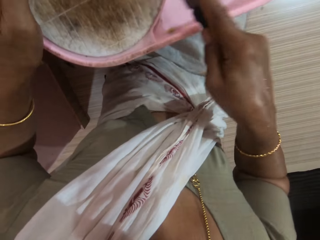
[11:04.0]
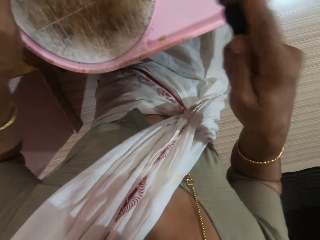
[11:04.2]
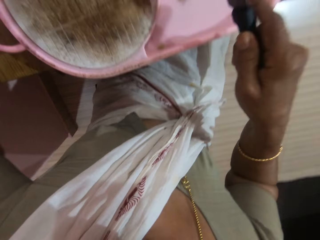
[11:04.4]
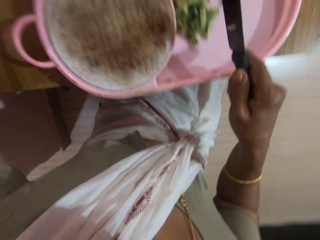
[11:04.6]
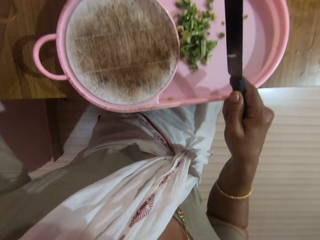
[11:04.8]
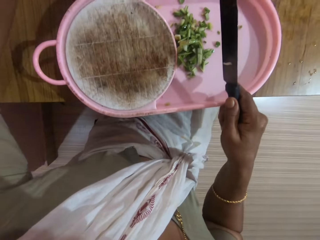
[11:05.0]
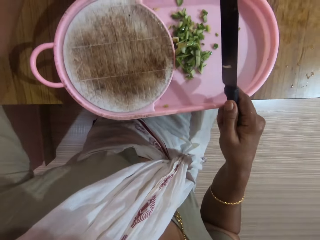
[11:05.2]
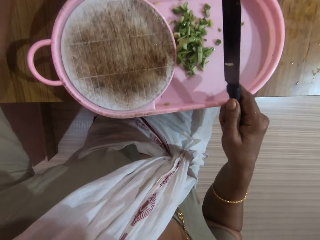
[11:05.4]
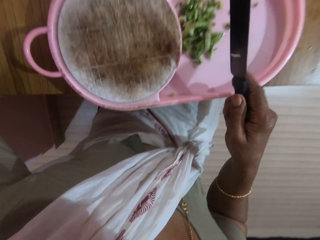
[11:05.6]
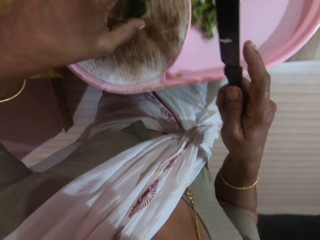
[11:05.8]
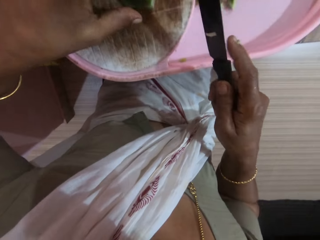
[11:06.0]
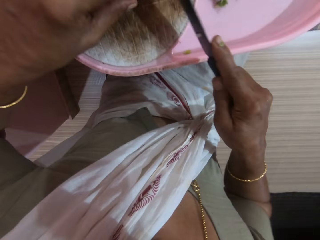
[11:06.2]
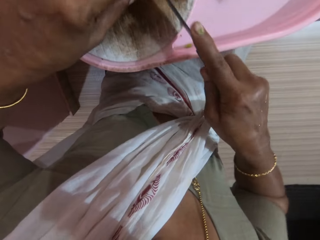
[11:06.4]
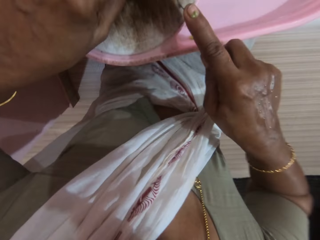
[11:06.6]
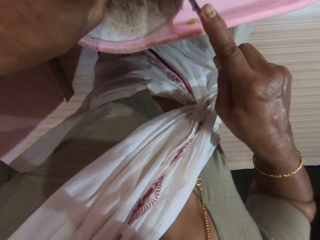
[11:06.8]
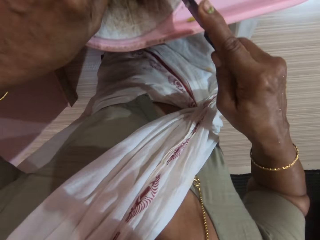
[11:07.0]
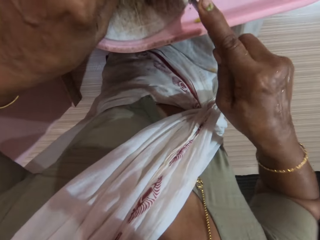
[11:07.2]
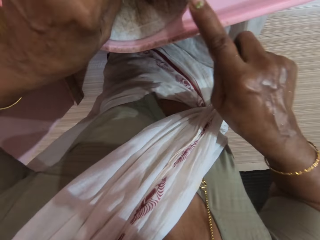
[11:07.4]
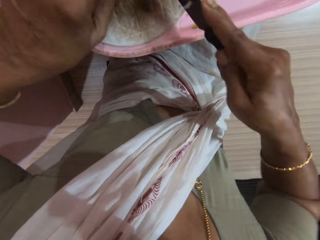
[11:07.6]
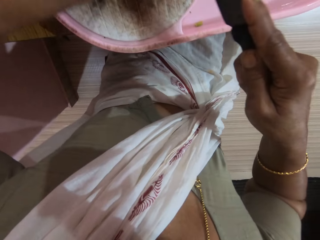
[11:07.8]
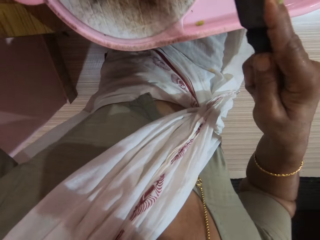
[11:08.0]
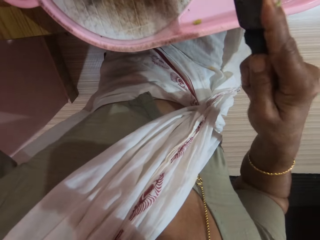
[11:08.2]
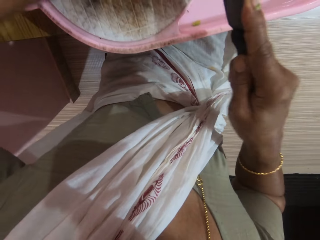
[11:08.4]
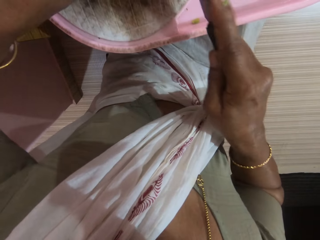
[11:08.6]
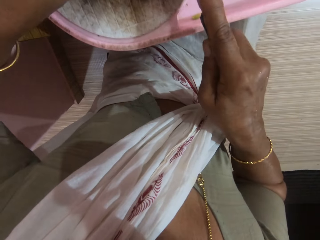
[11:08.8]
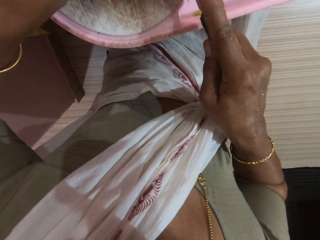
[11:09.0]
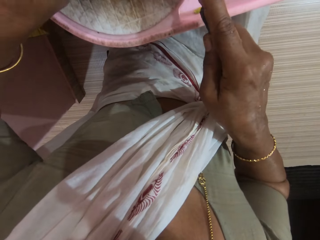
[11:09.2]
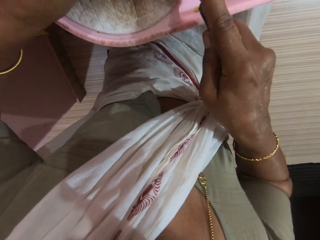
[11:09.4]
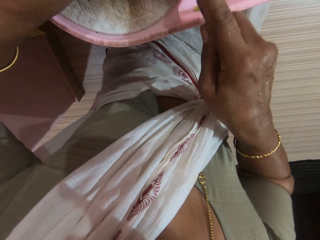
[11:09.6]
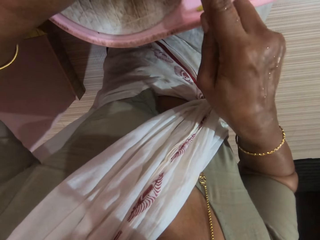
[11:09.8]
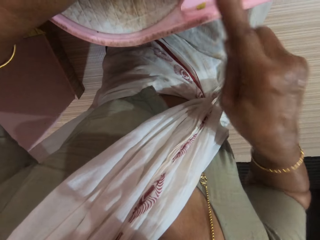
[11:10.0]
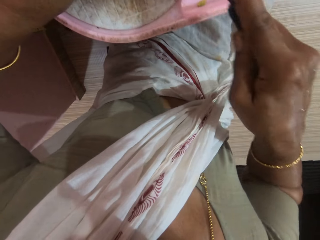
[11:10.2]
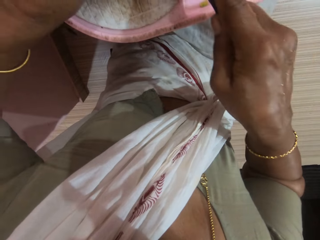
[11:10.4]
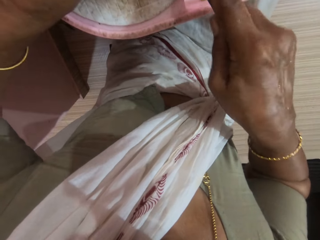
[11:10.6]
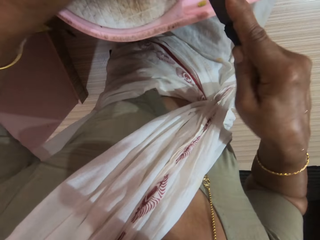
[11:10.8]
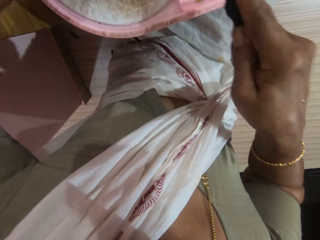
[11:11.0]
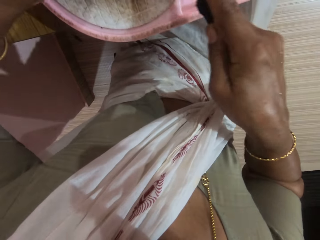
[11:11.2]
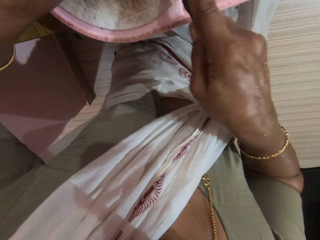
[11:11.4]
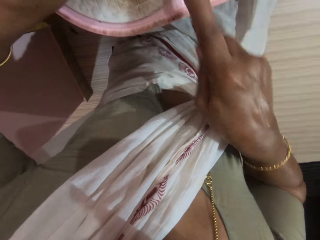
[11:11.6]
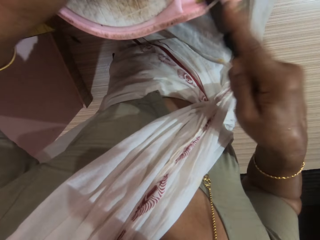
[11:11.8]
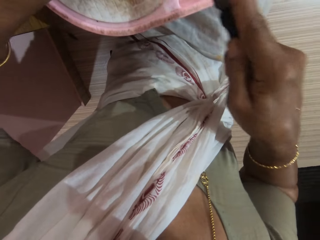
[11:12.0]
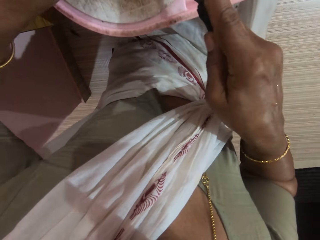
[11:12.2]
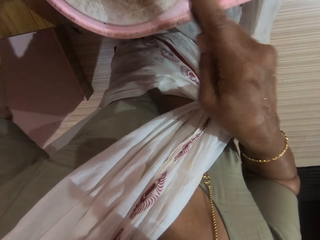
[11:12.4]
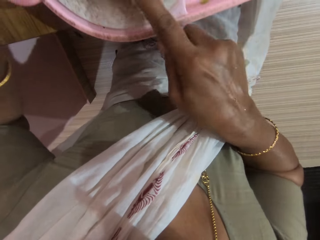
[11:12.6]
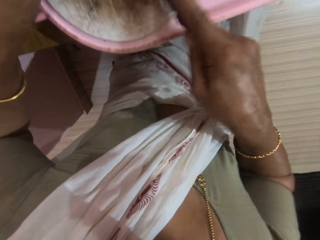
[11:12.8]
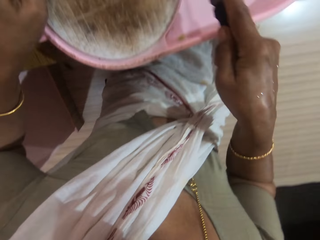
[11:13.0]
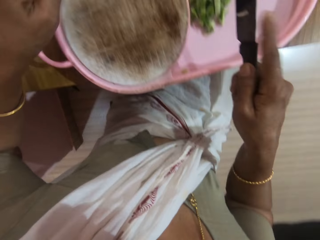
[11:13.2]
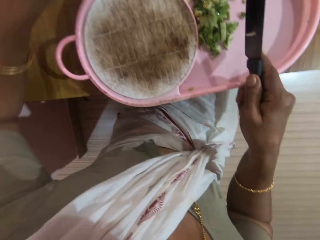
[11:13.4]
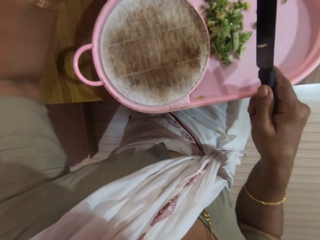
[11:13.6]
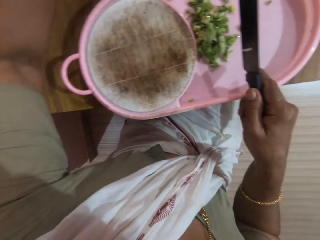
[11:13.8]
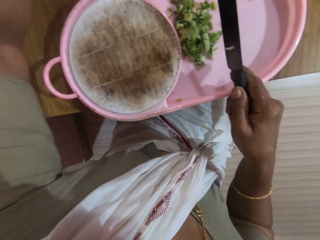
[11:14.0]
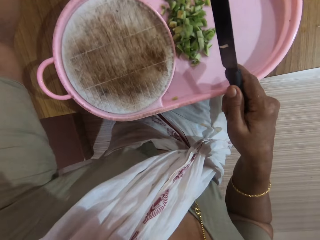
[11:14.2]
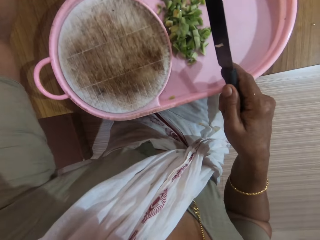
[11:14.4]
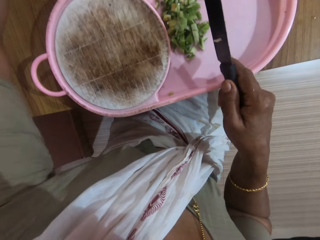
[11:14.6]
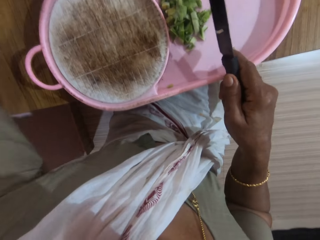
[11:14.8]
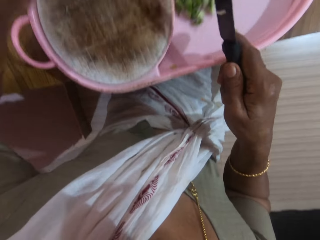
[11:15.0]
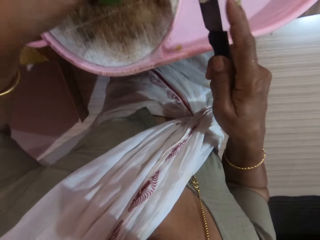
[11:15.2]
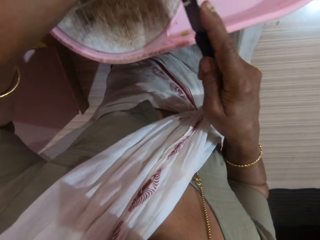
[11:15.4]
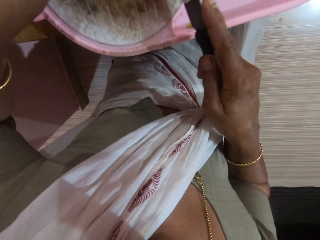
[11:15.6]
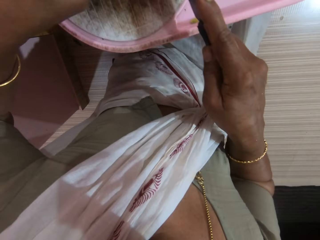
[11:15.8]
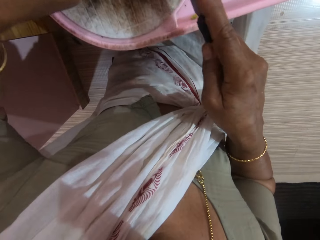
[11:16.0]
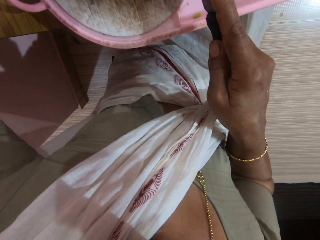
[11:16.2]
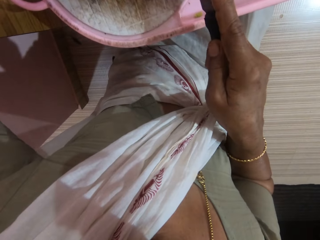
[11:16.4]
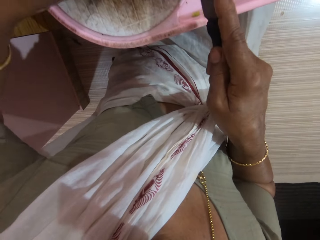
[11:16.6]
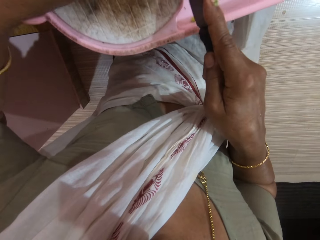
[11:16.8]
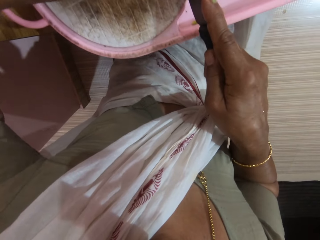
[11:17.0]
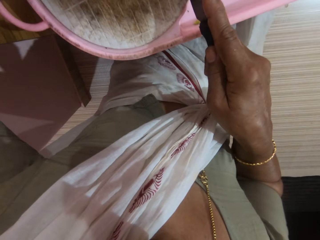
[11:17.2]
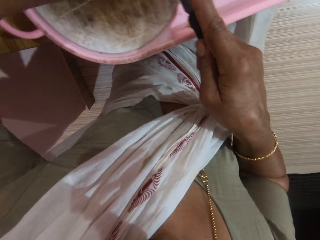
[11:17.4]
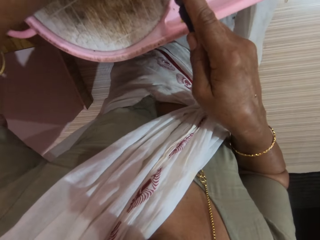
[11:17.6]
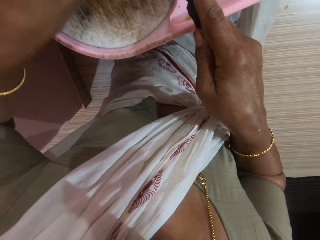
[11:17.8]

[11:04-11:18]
The camera wearer scrapes vegetables into the board plate. She picks vegetables. She interacts with a woman. She places the vegetable on the chopping board. She chops the vegetable on the chopping board. She scrapes vegetables into the board plate. She picks vegetables. She places the peeled cucumber on the chopping board with her left hand.

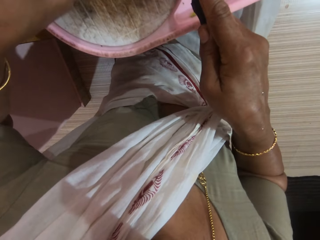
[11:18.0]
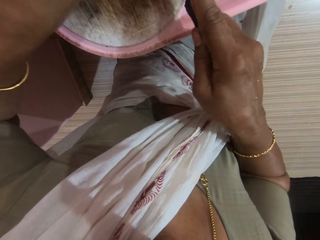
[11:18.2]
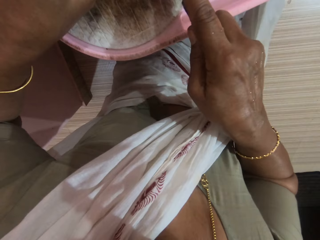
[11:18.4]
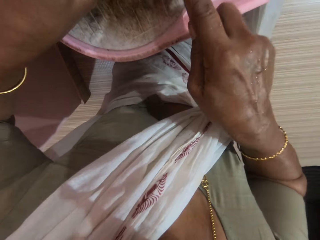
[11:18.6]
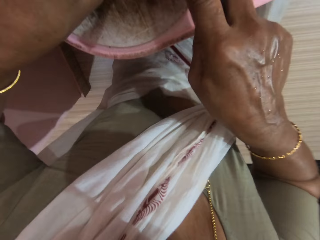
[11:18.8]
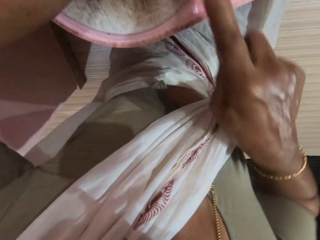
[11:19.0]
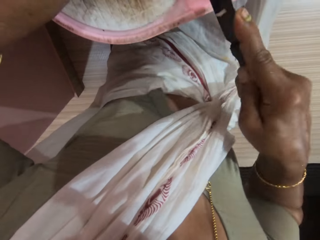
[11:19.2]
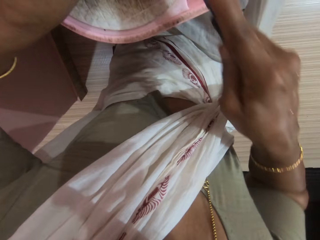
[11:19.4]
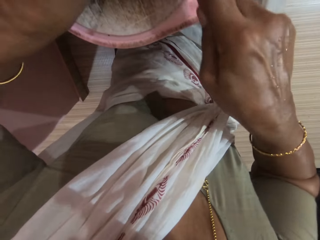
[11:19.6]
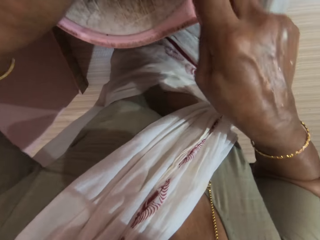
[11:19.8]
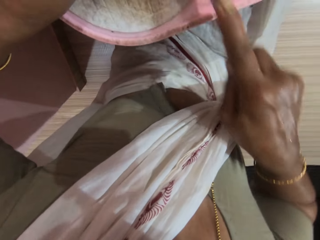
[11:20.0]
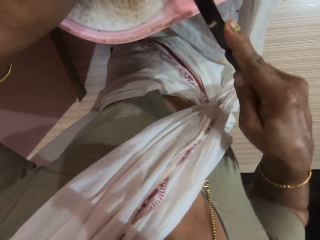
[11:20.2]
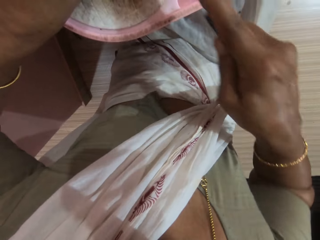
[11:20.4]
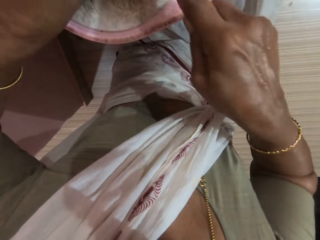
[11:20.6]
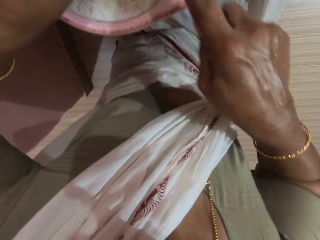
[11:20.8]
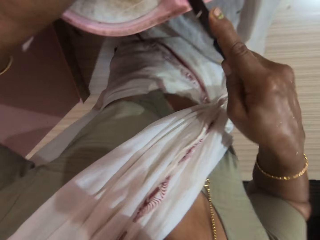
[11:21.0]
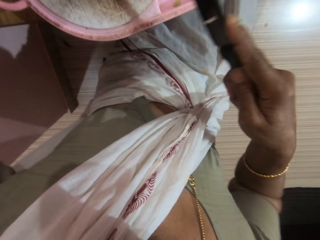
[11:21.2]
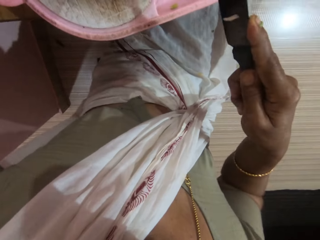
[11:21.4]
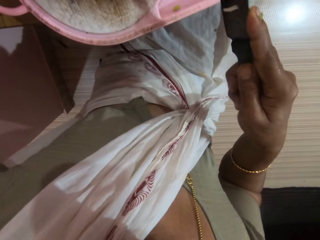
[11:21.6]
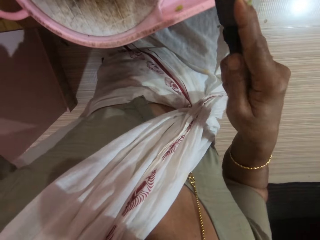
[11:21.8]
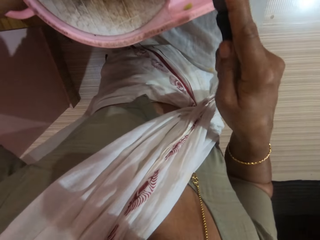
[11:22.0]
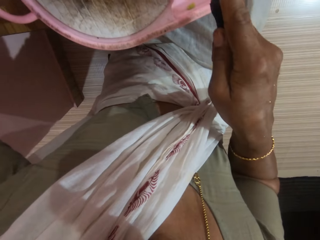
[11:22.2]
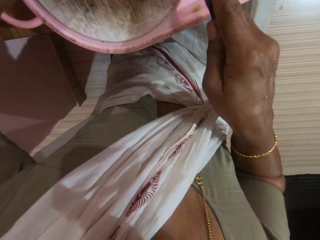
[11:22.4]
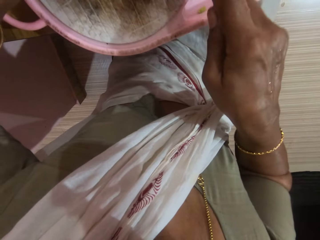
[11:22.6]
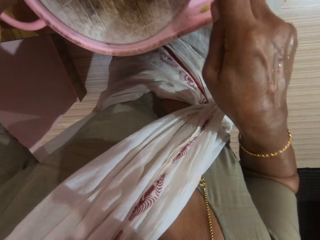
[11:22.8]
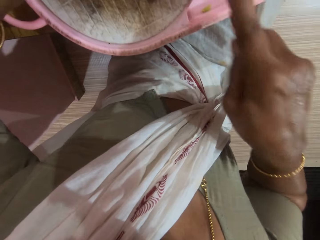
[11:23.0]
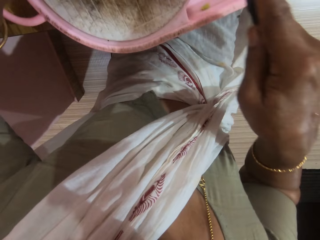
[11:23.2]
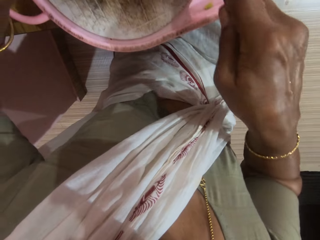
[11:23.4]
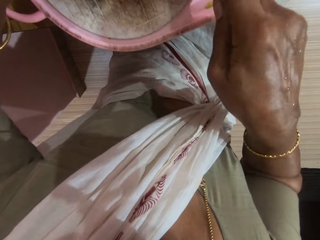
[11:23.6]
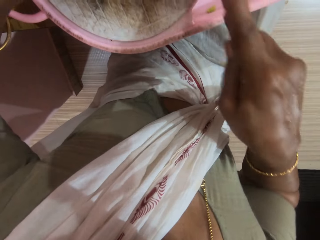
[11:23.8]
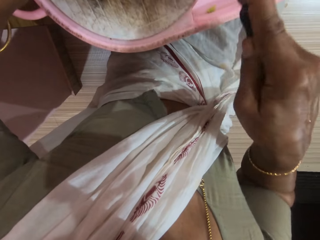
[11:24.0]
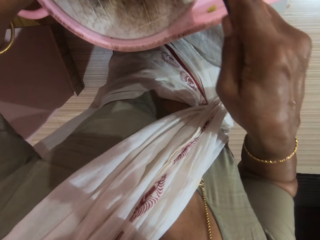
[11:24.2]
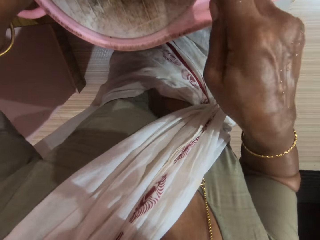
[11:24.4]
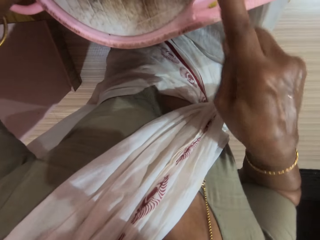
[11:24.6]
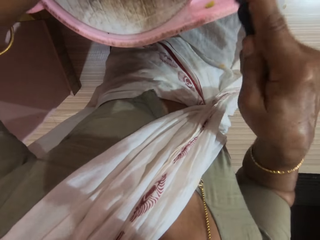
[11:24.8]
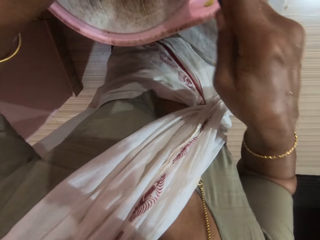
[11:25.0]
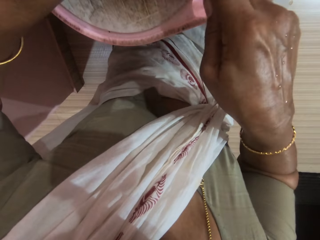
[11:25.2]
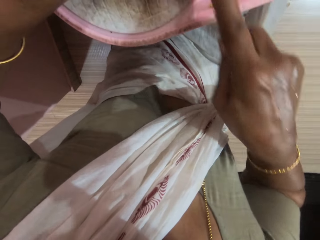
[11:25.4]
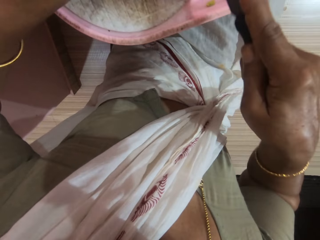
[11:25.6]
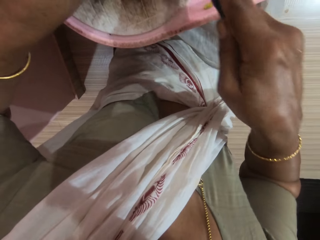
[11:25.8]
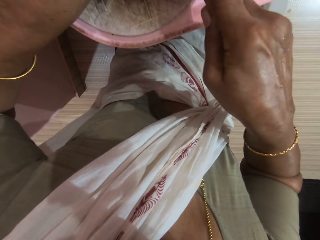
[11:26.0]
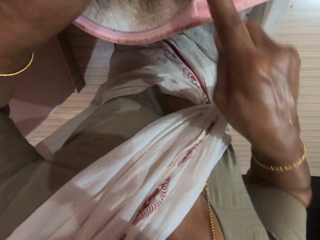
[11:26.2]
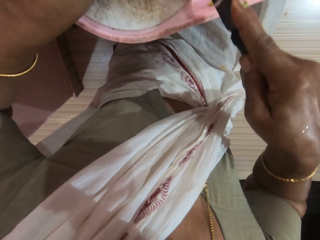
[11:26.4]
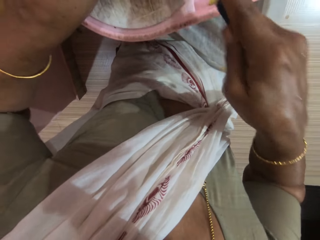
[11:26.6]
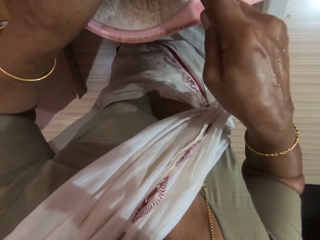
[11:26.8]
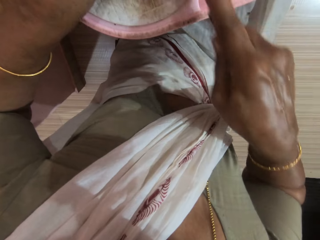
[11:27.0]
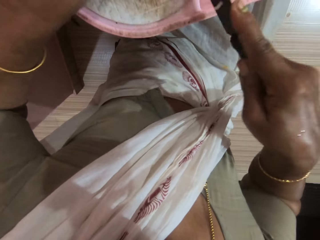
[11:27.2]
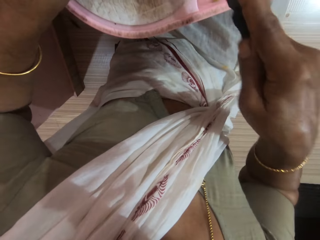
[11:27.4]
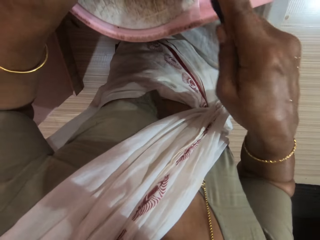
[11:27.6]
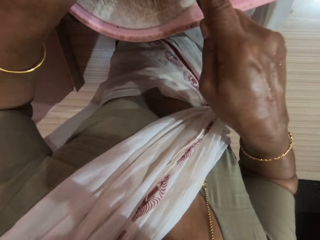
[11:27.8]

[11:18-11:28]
The camera wearer chops the vegetable on the chopping board.
